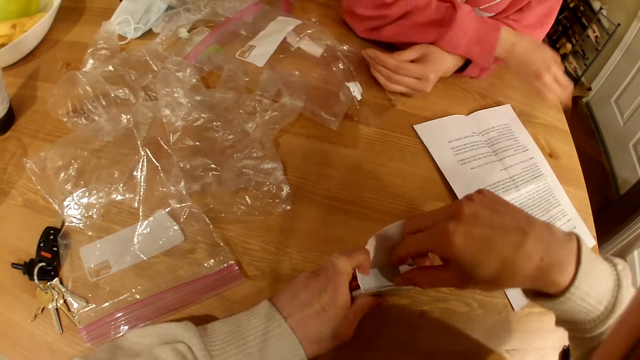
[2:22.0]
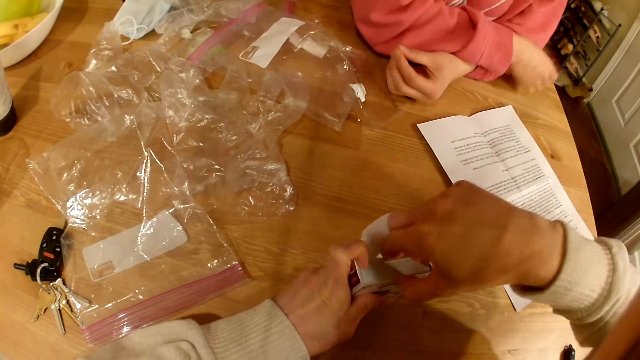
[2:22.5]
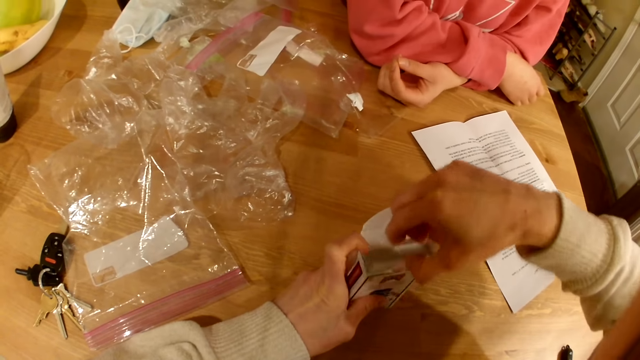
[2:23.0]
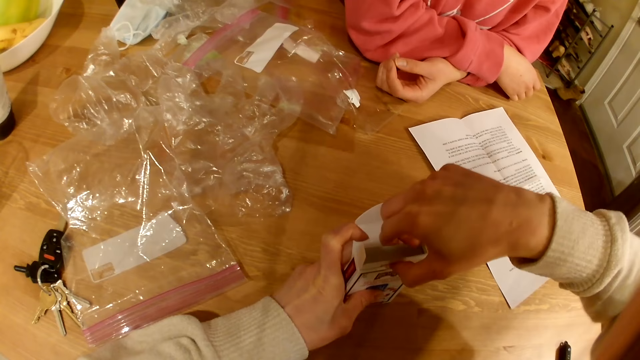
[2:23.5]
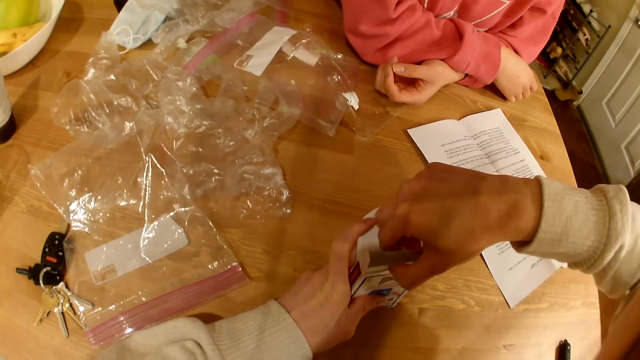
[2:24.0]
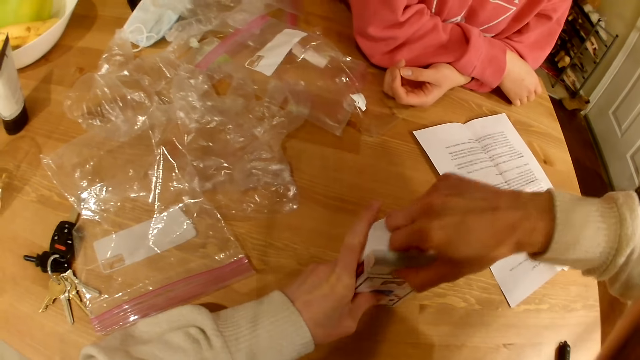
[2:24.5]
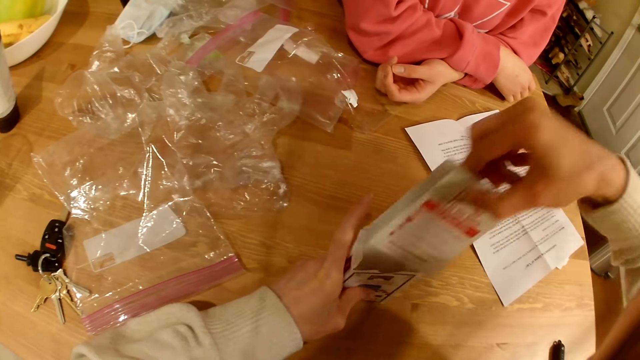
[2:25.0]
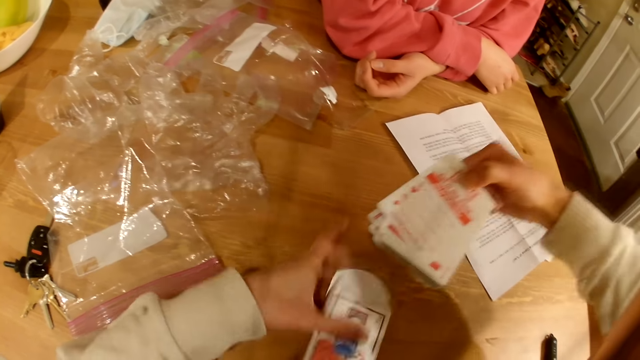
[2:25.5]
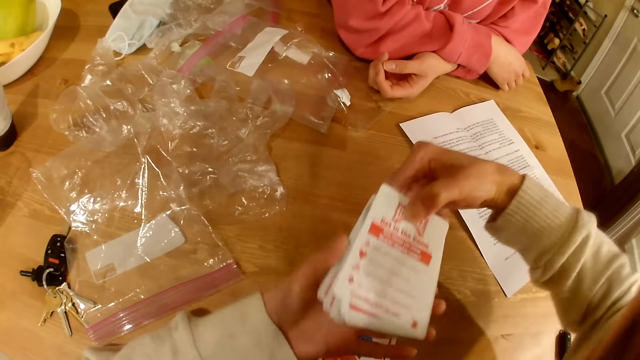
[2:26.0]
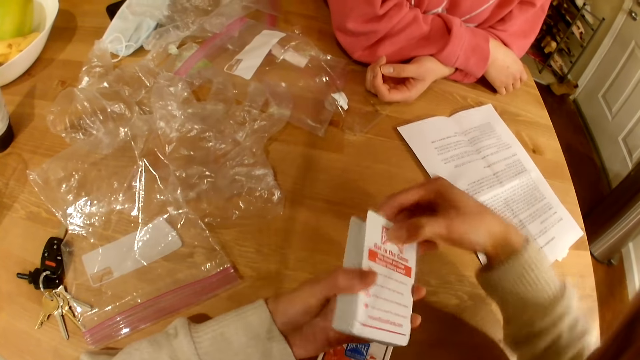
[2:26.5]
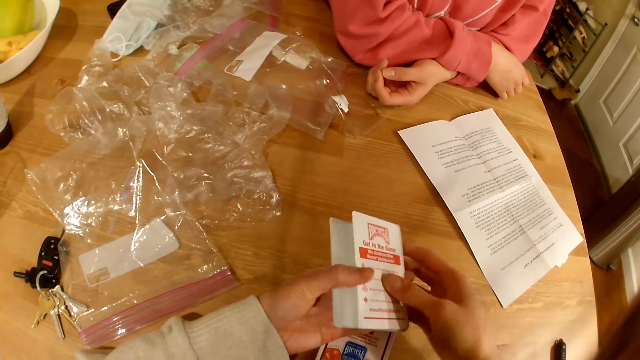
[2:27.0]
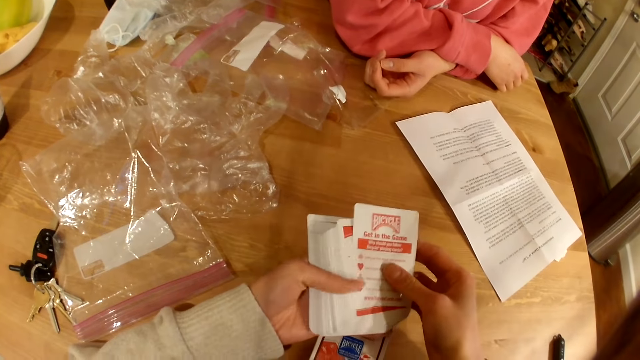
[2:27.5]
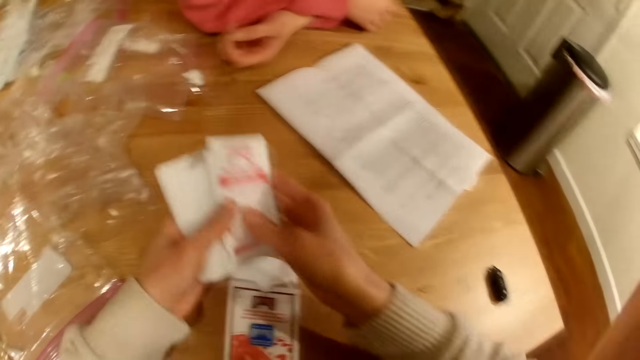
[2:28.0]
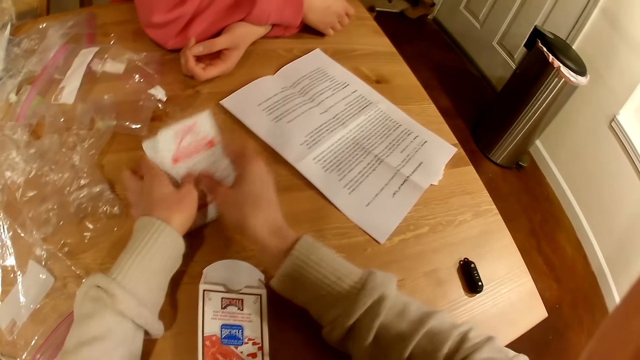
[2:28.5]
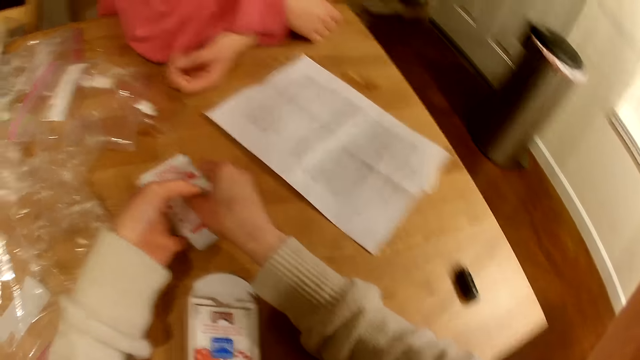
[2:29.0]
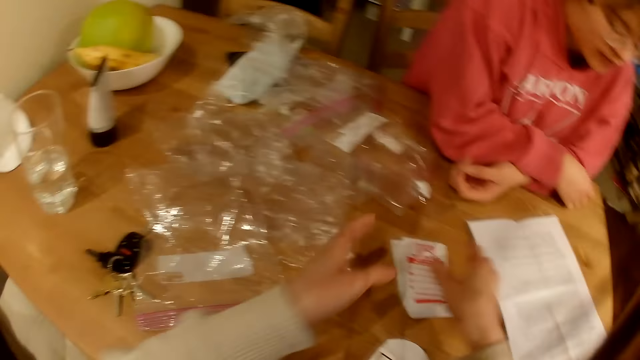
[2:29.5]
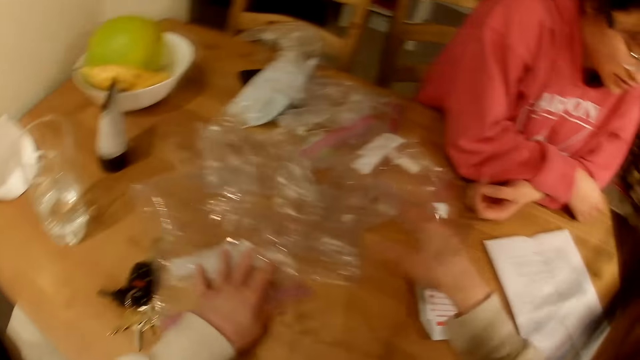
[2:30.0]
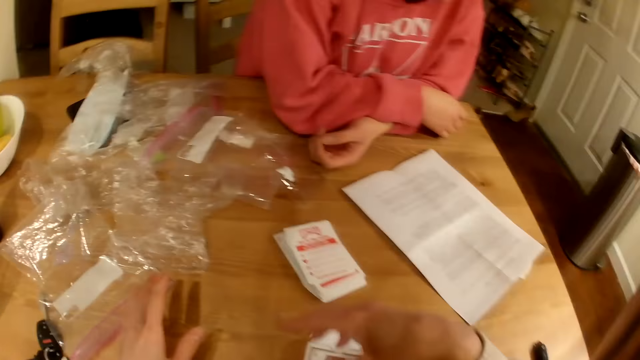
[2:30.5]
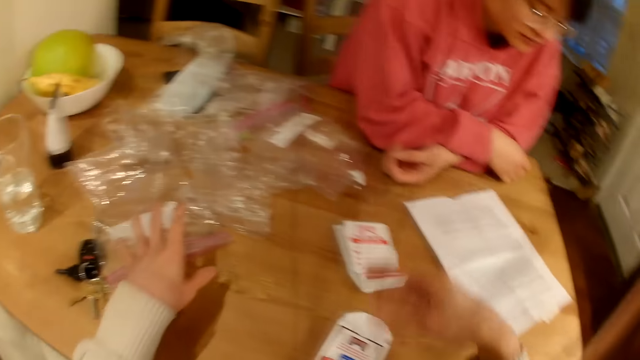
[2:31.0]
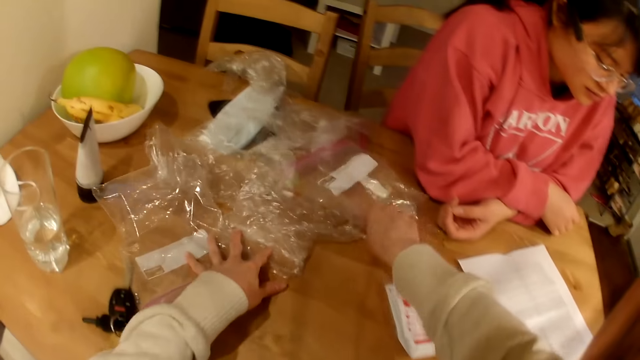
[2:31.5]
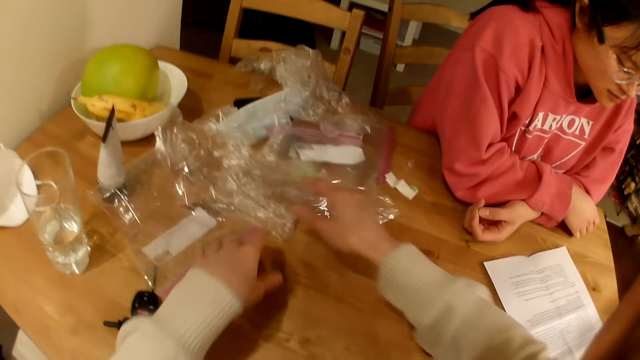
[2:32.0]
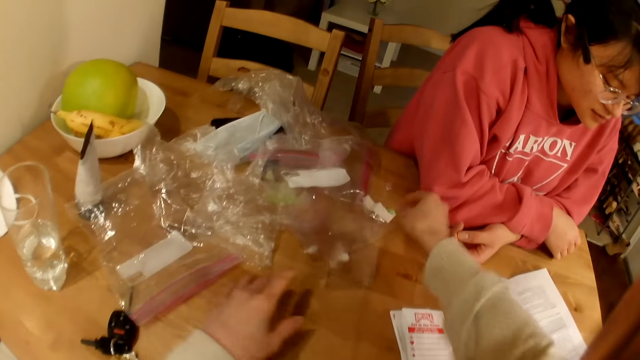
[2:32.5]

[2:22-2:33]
A woman moves the instruction paper on the table and rests her hands on the table. The camera wearer removes cards from the box. They hold the cards with both hands and place the cards on the table. They move the polythene bags on the table.

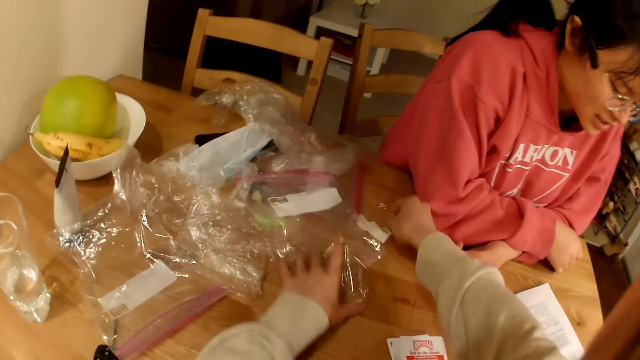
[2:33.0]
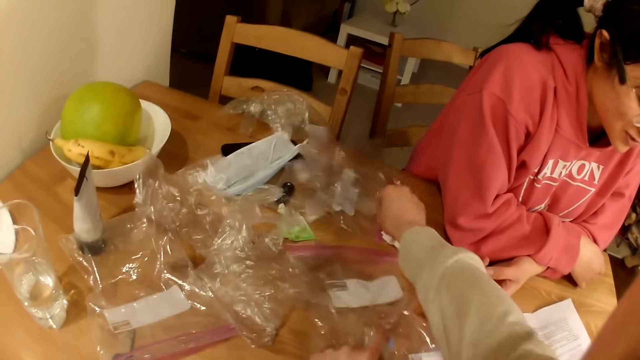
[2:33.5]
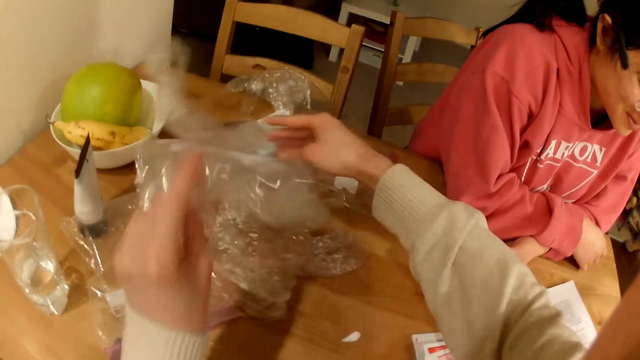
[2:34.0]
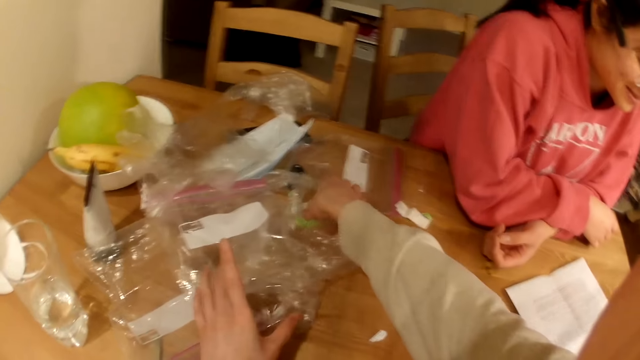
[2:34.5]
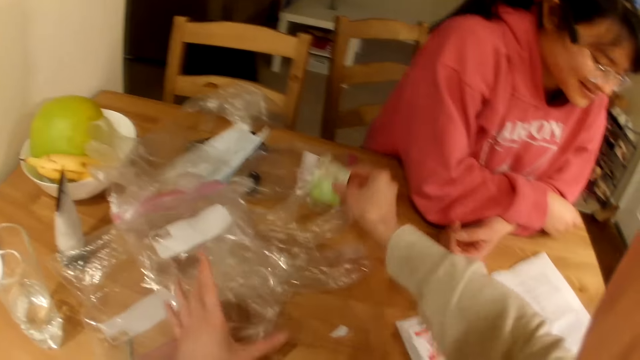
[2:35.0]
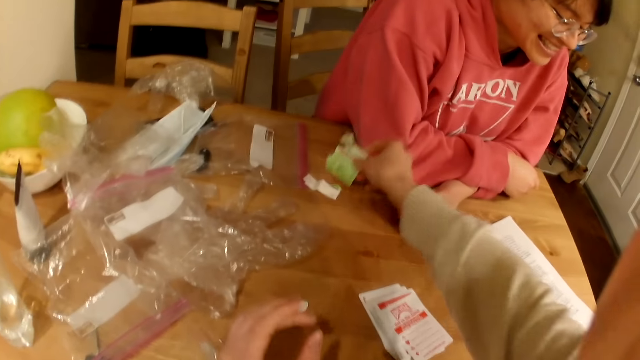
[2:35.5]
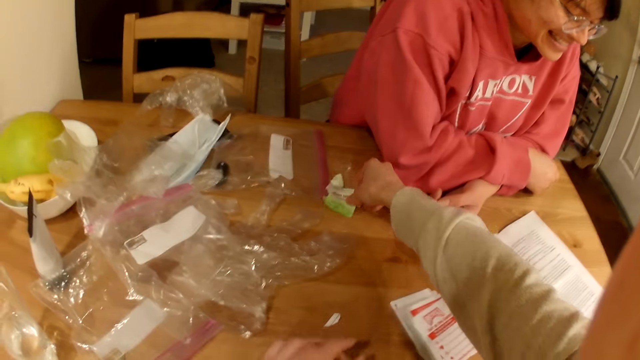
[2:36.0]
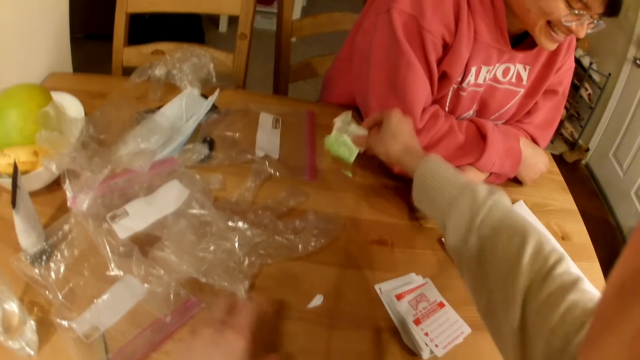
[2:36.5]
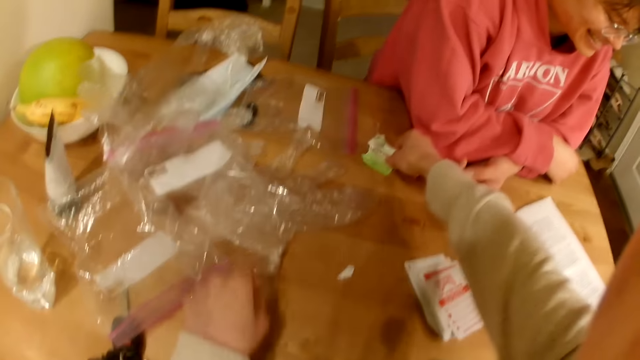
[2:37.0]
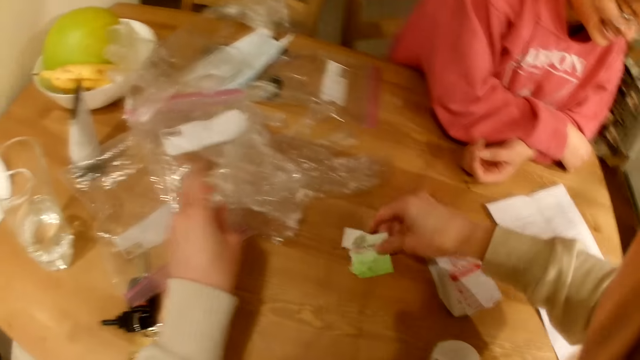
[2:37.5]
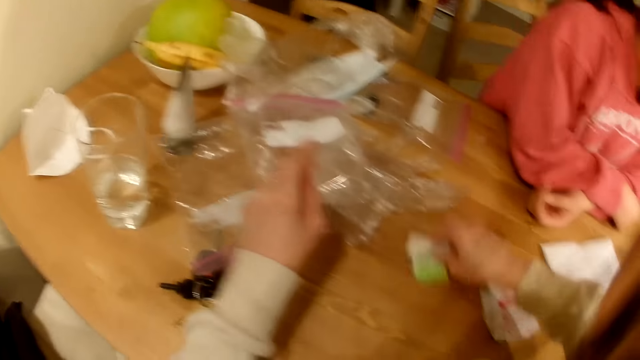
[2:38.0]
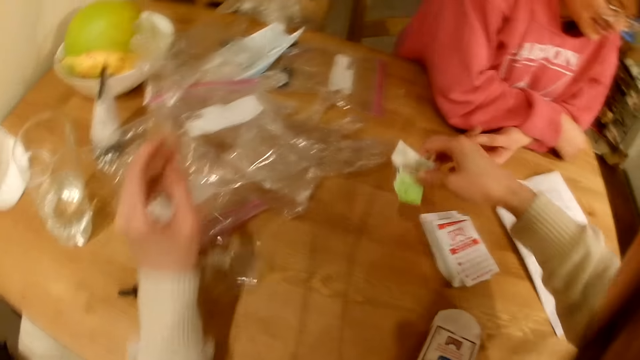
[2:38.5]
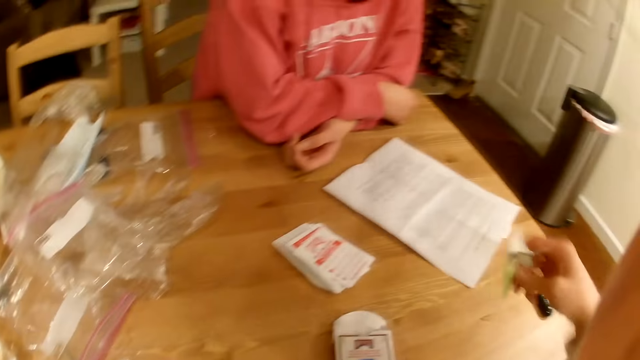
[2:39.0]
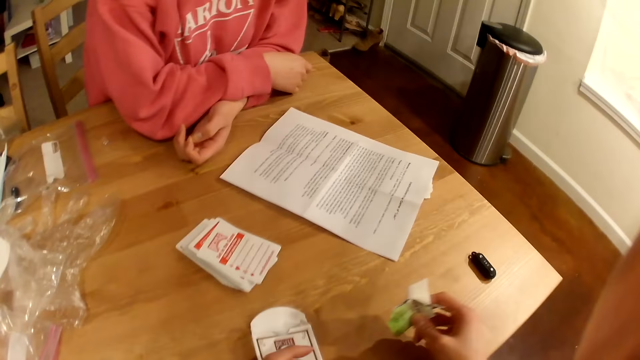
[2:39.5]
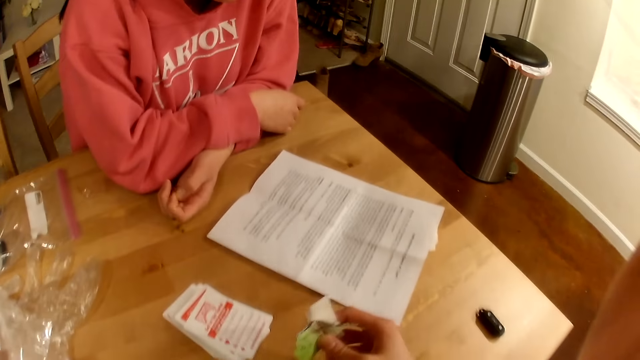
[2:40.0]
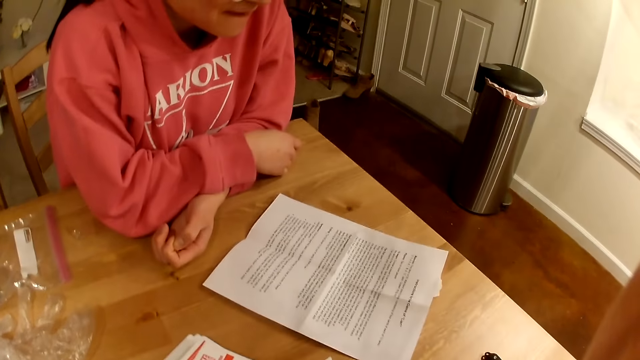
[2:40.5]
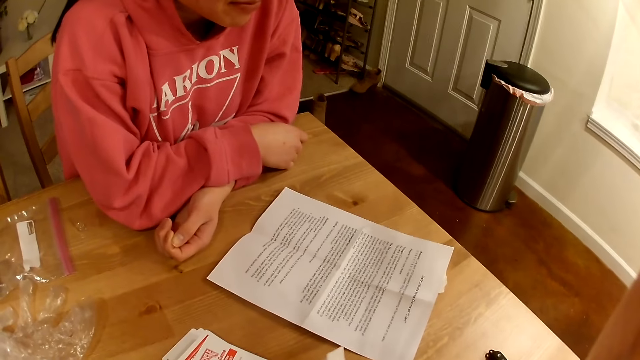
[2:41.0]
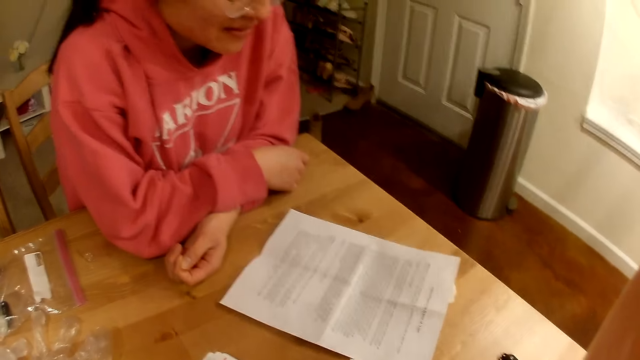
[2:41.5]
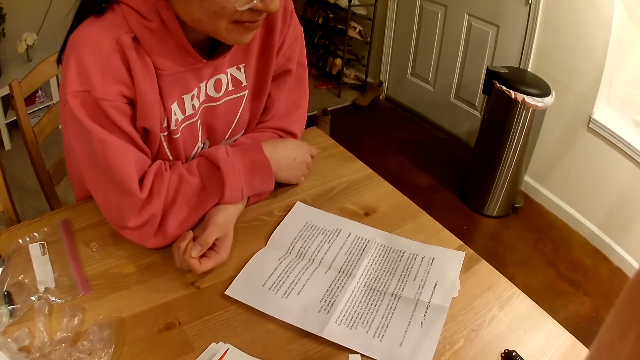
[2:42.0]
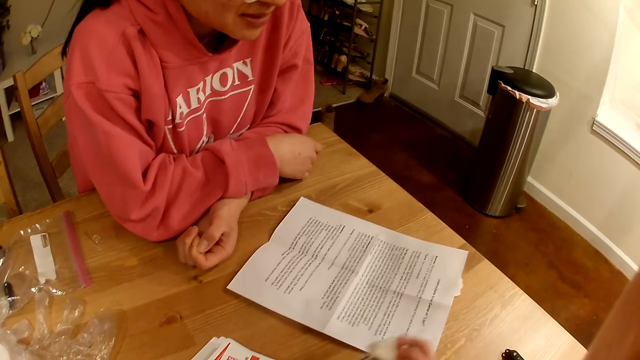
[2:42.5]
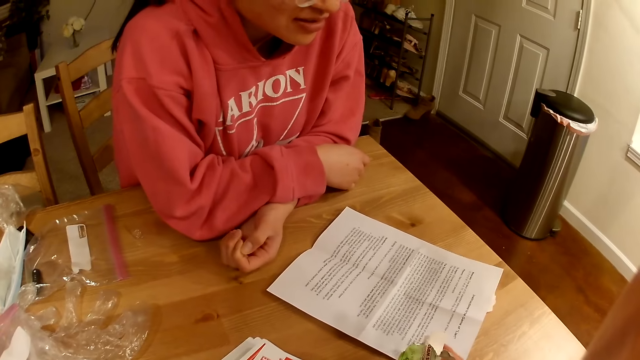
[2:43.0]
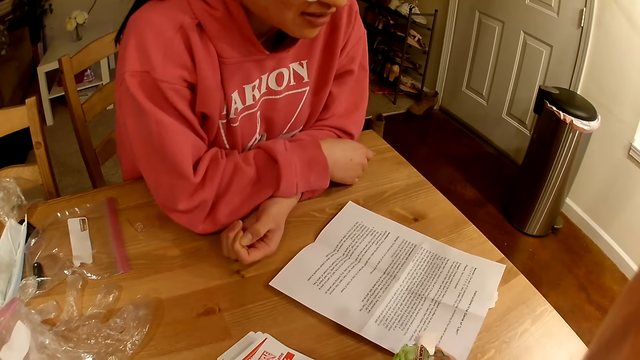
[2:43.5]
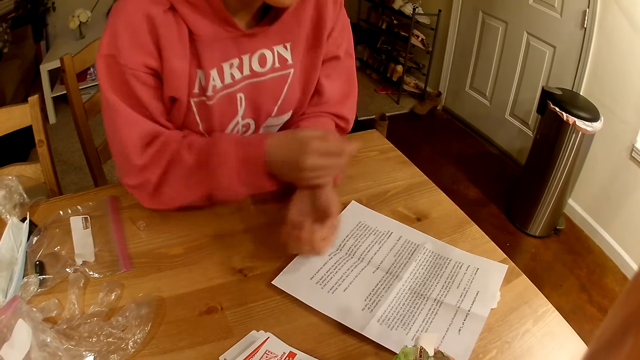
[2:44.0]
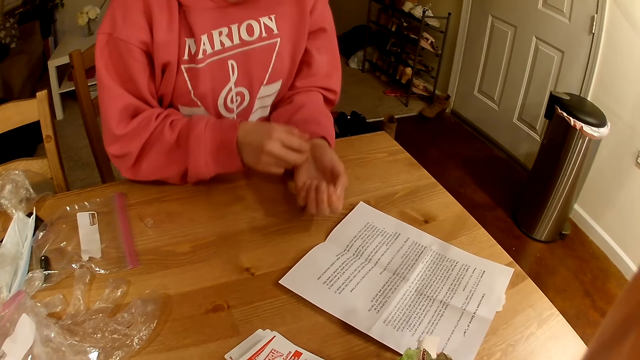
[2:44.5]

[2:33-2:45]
The camera wearer picks up the pieces of paper on the table.
